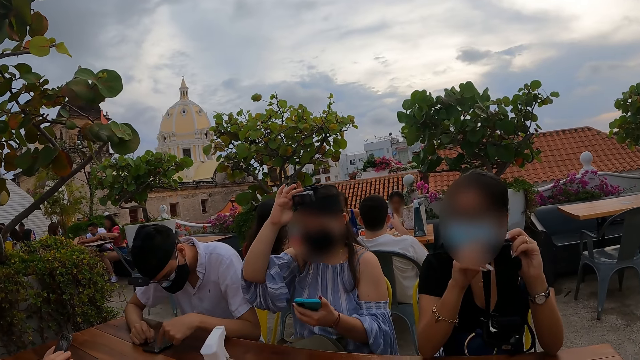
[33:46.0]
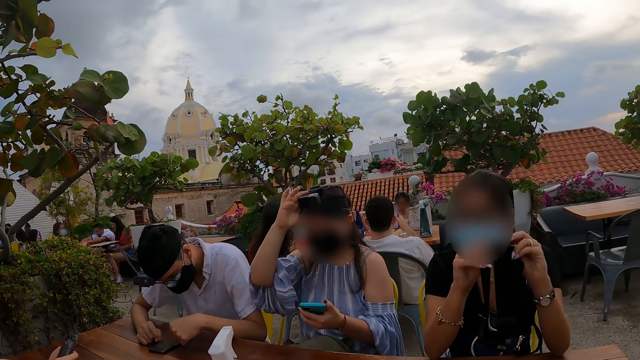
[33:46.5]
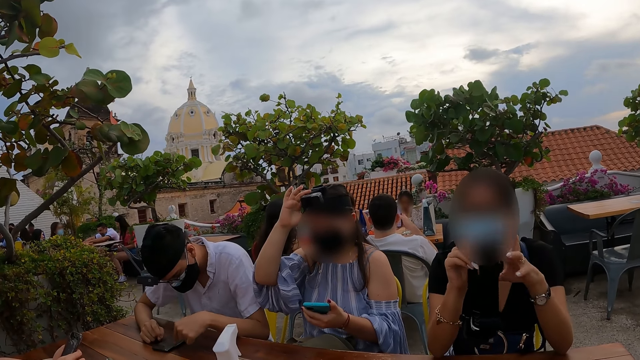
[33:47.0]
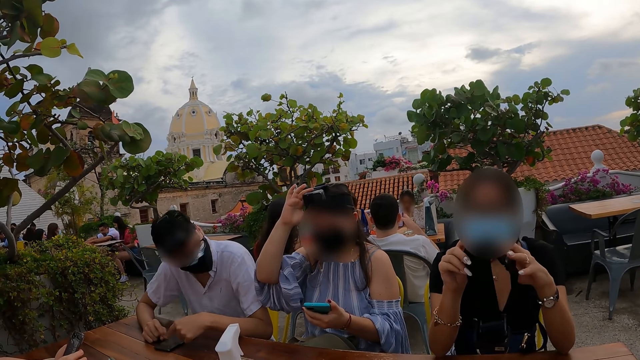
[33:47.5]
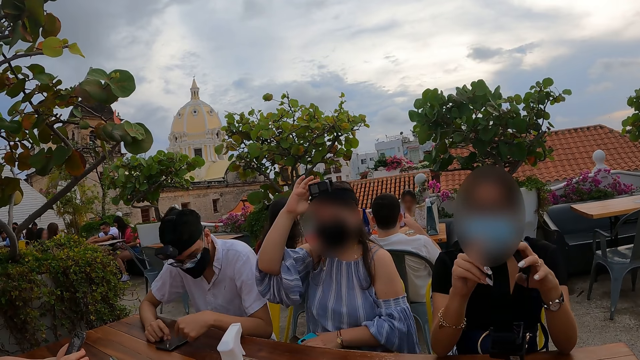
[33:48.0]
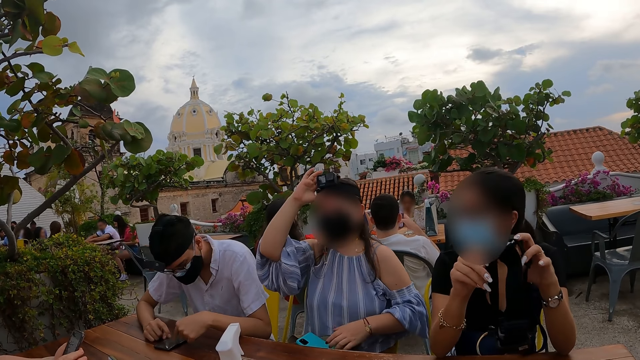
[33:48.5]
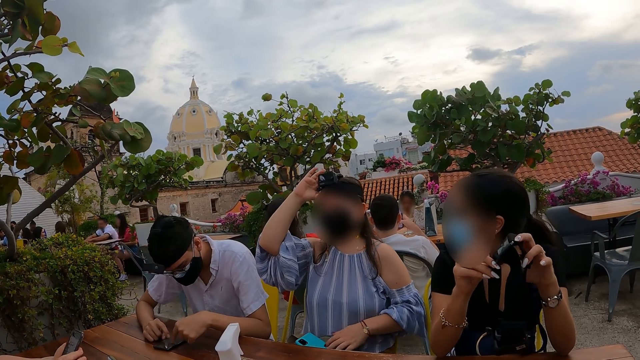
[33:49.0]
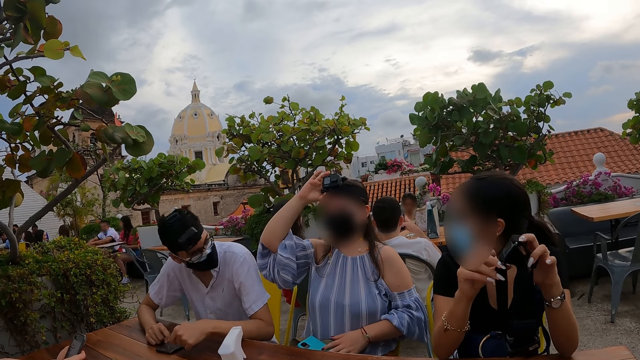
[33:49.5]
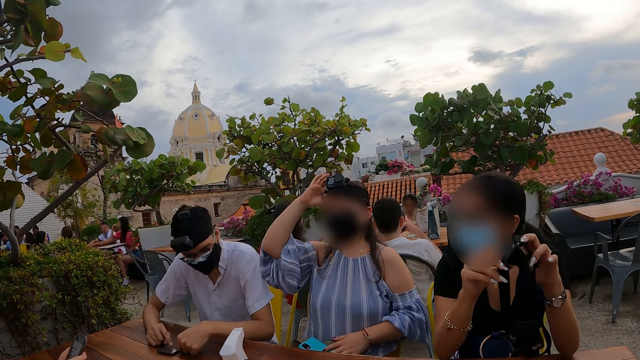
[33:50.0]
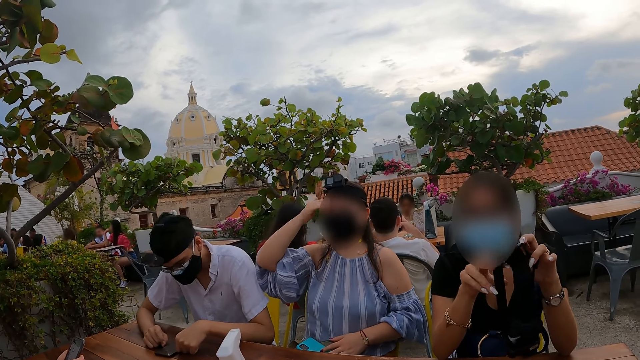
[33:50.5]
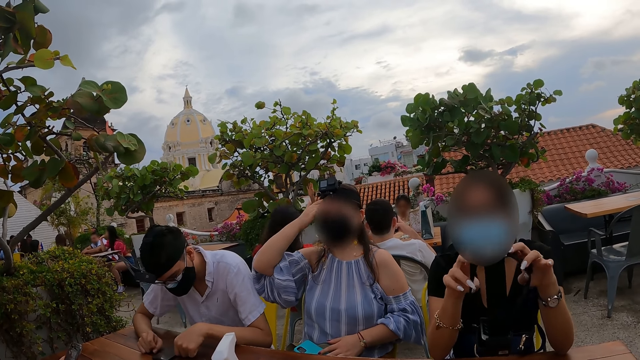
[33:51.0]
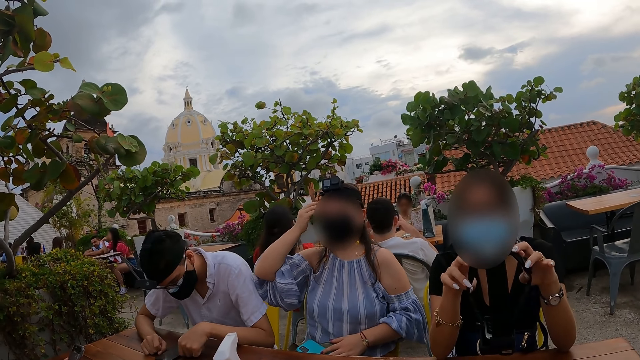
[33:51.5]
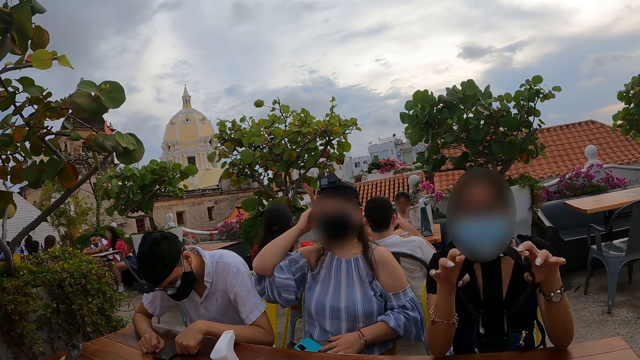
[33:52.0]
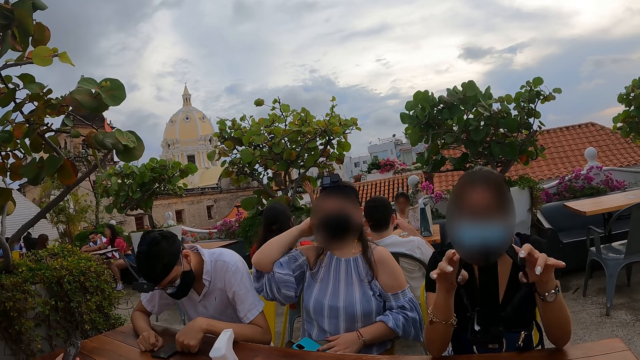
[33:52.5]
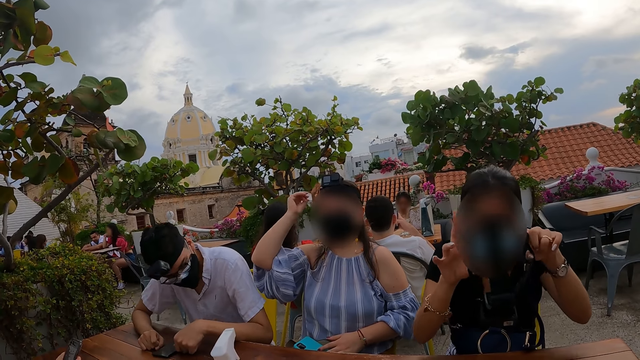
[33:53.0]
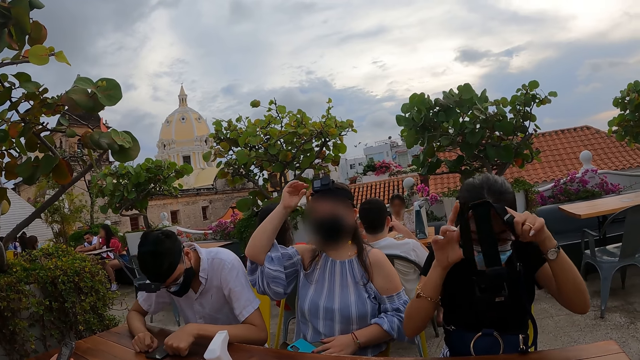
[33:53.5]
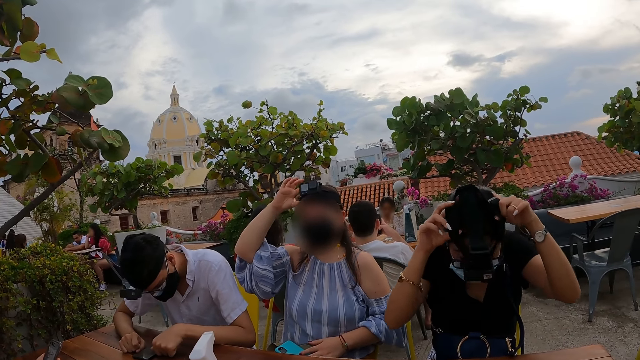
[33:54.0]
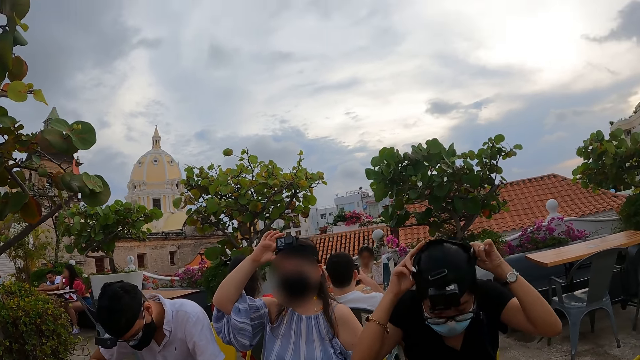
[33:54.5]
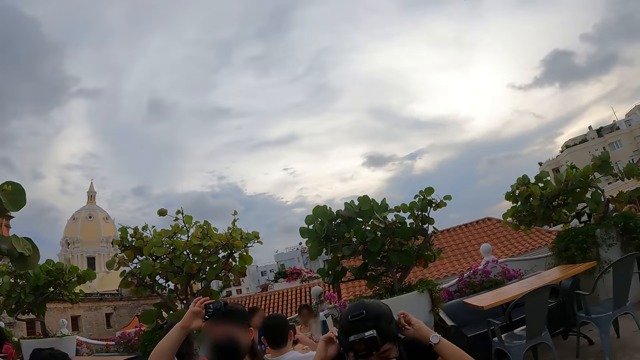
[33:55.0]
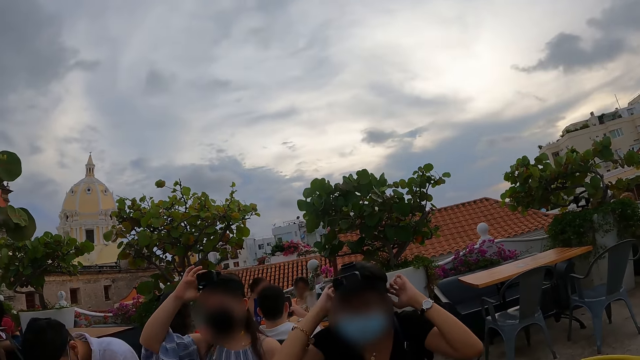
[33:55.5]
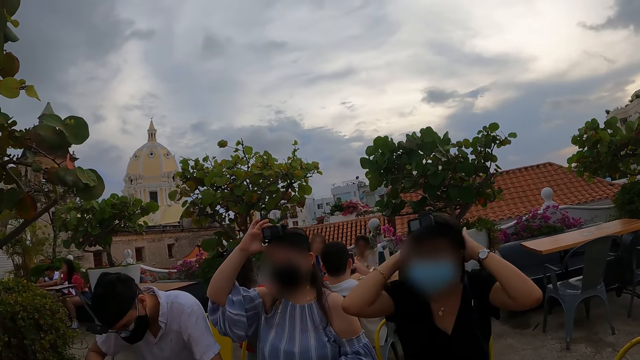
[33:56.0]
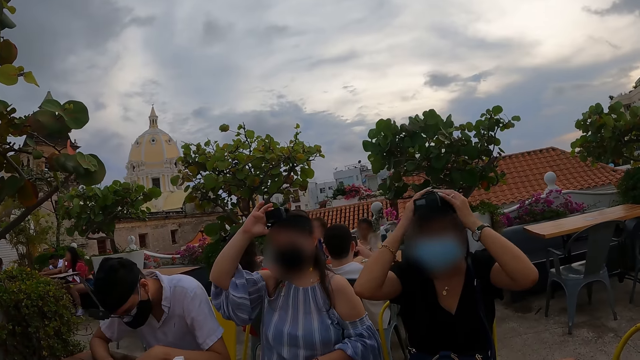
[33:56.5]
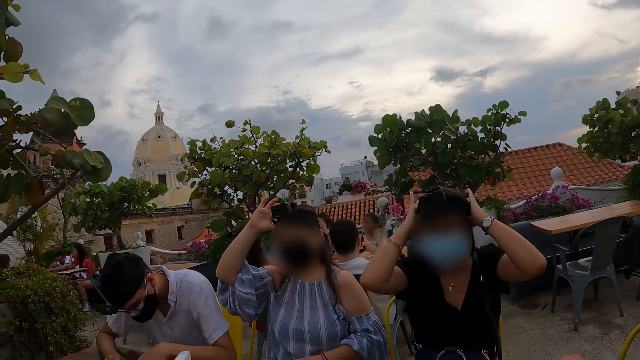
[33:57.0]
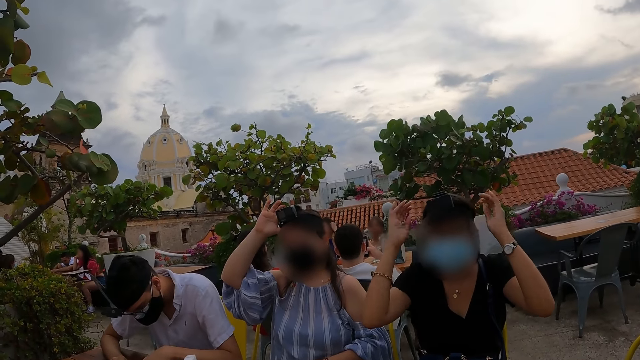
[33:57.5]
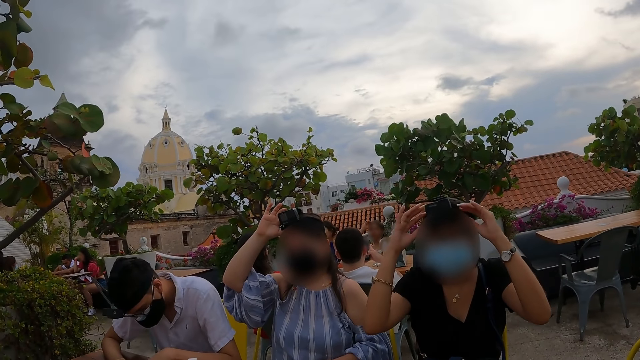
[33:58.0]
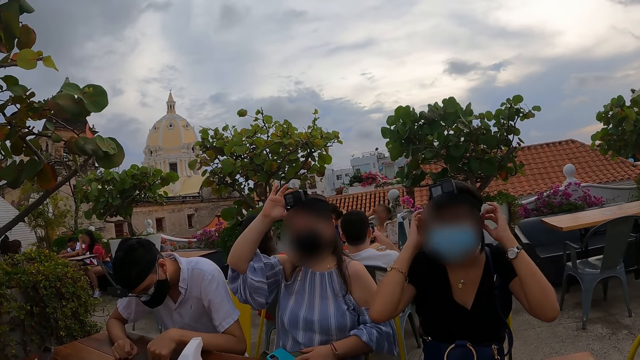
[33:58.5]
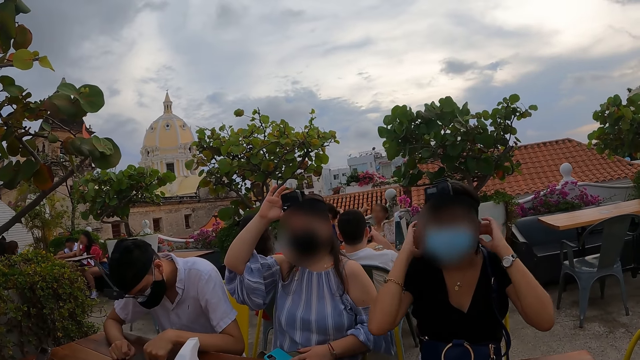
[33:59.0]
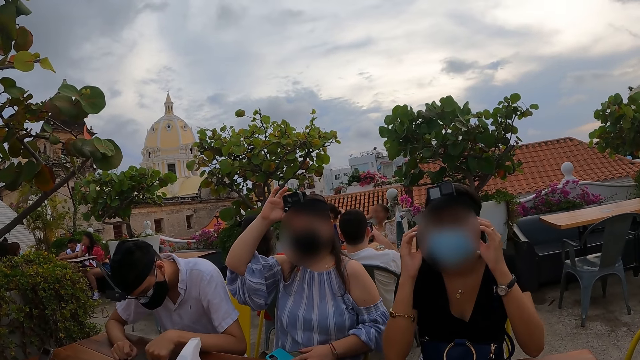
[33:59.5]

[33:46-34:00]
A woman drops the mobile phone on her lap with her left hand. Another woman wears the camera gear on her head with both hands.

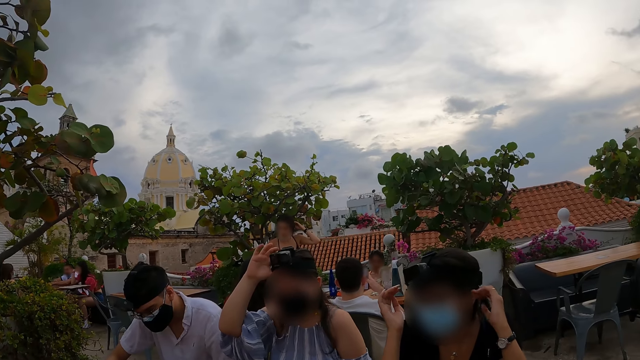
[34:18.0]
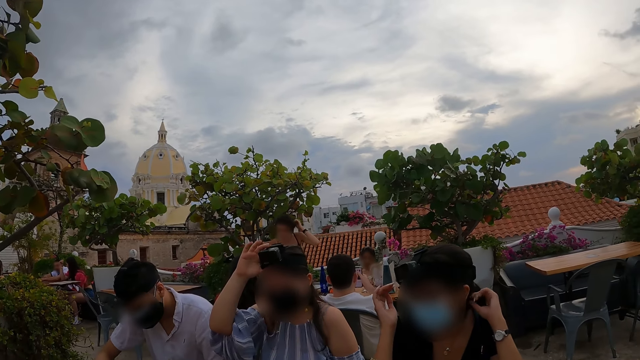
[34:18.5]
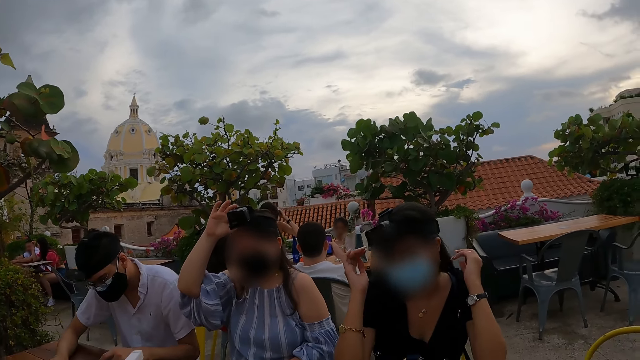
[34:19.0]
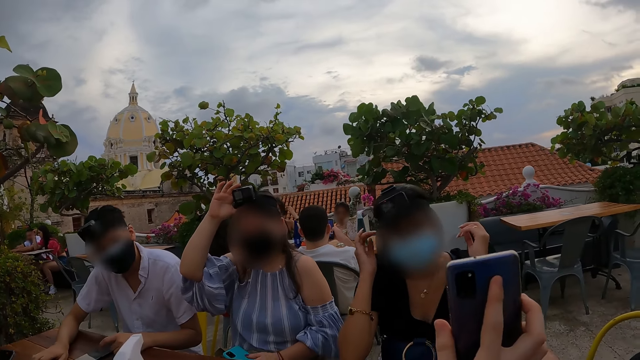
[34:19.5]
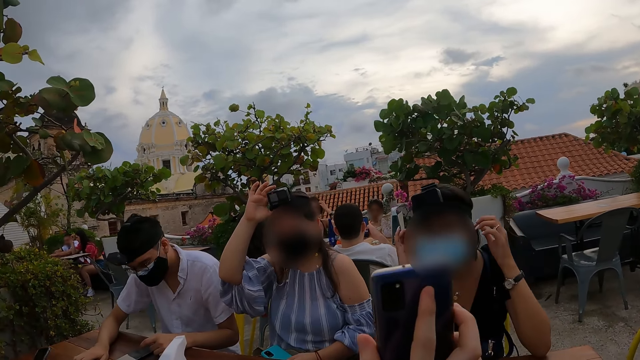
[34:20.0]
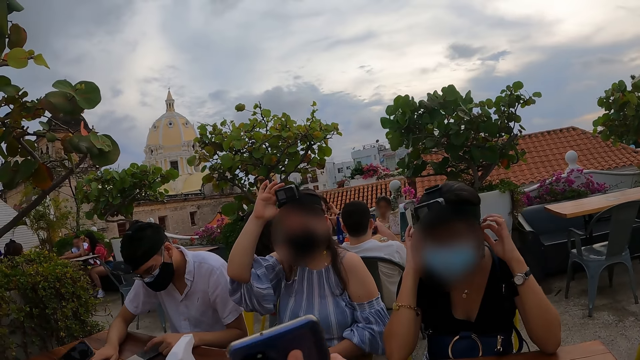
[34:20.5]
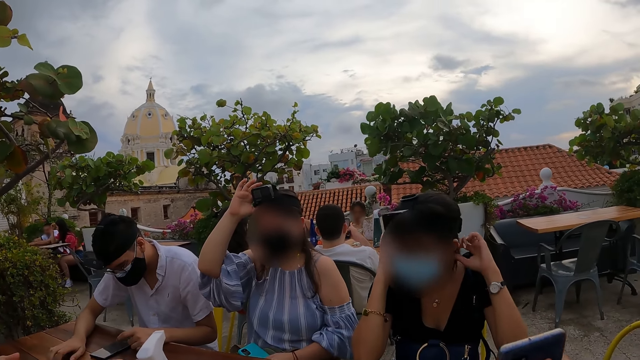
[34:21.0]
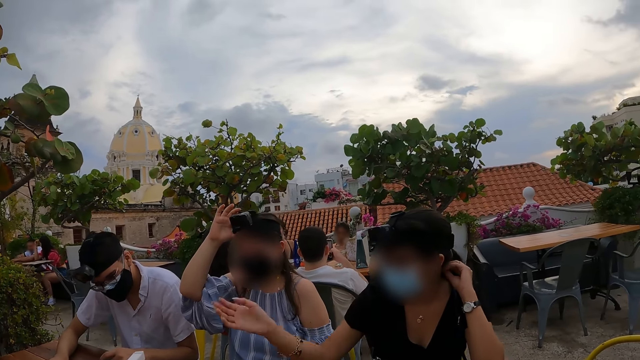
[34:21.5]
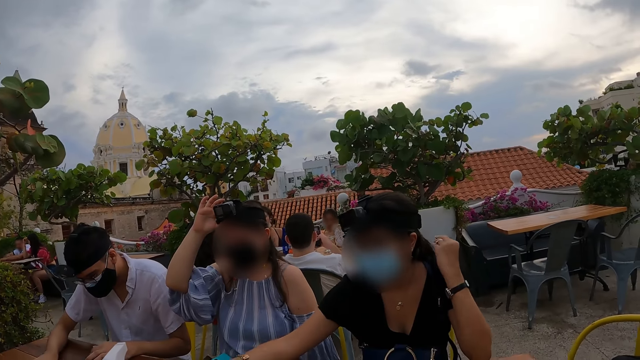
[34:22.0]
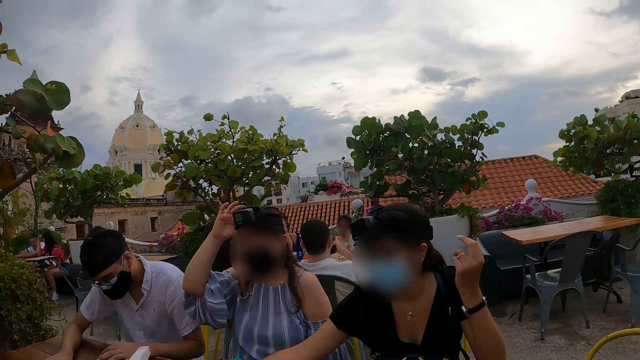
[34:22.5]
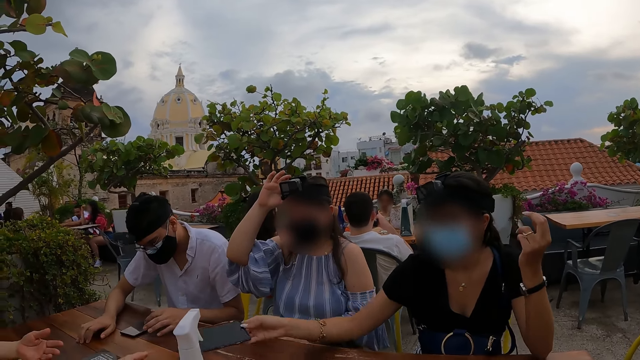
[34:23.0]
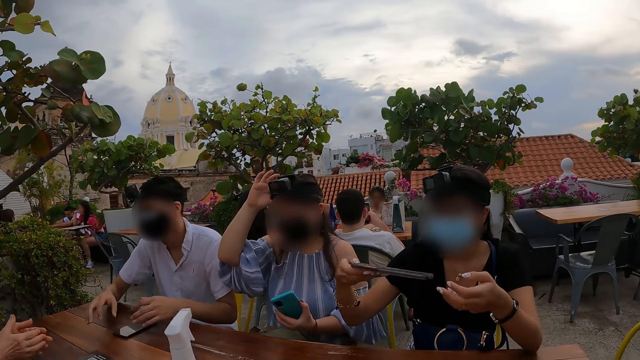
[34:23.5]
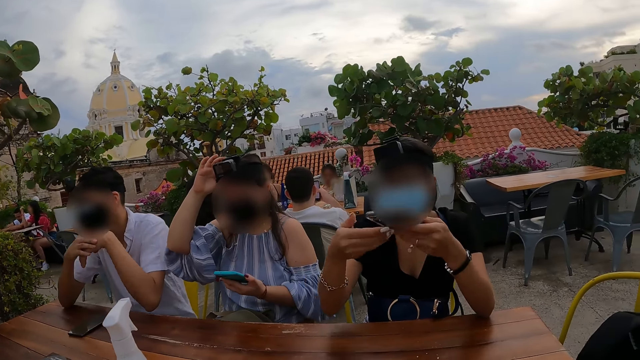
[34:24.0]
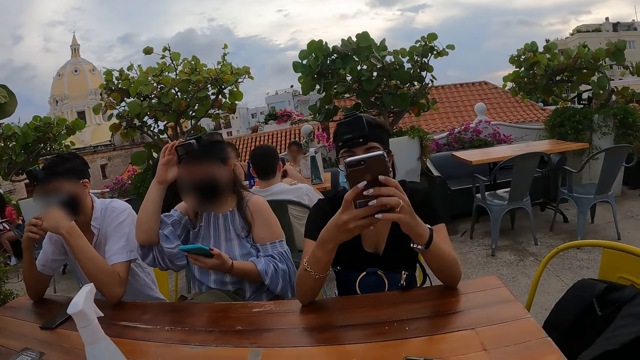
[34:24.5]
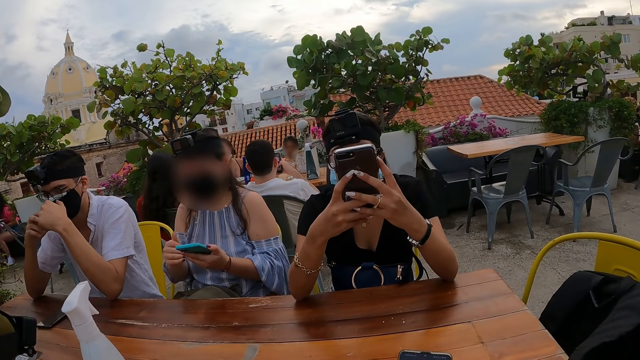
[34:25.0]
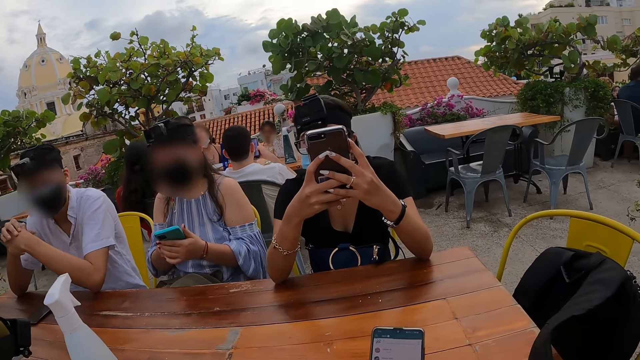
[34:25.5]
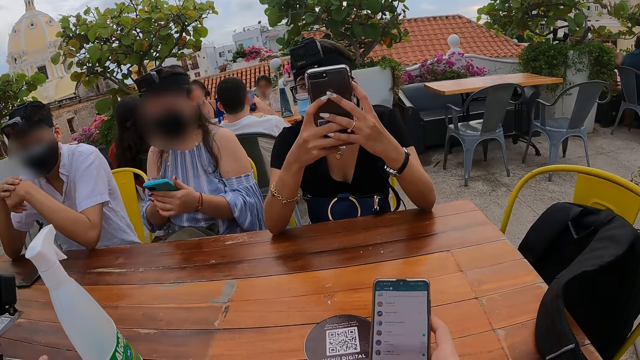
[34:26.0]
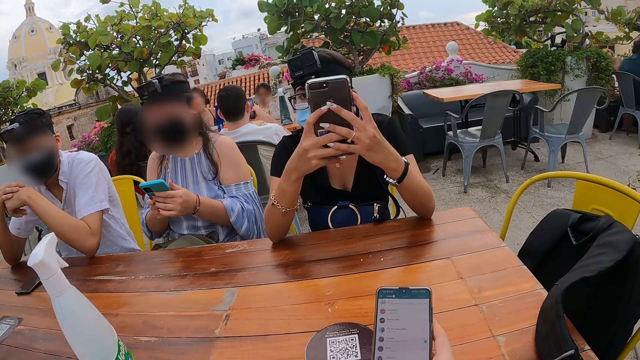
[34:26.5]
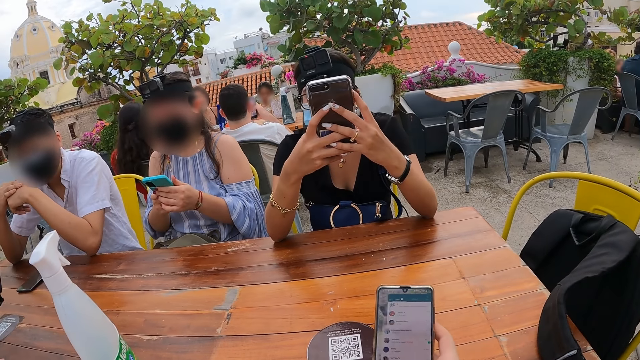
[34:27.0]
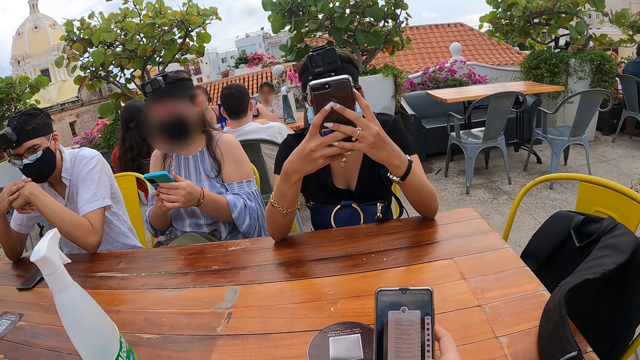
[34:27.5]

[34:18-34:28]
The camera wearer interacts with a woman. He shows his phone to friends. A man passes the mobile phone to the woman with his right hand. Another woman picks up the mobile phone on her lap with her left hand. The first woman holds the mobile phone with both hands, scrolls through her phone, and operates the mobile phone with both hands. The other woman operates the mobile phone with both hands. The camera wearer operates the mobile phone with both hands. He scrolls through his phone with his left hand.
